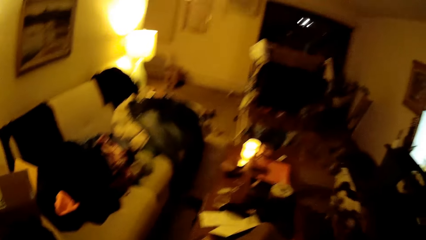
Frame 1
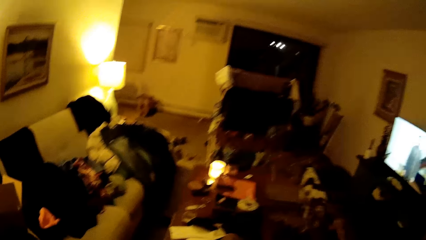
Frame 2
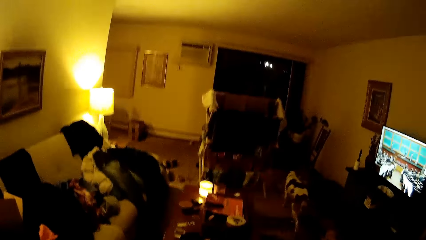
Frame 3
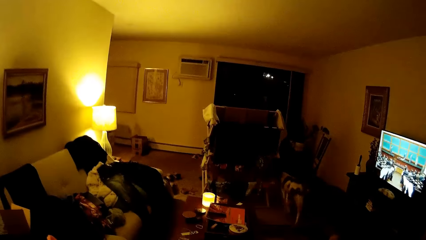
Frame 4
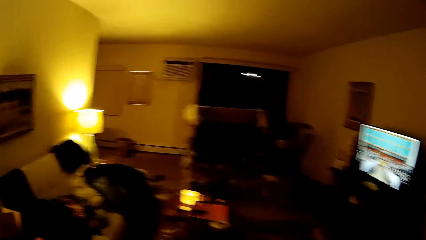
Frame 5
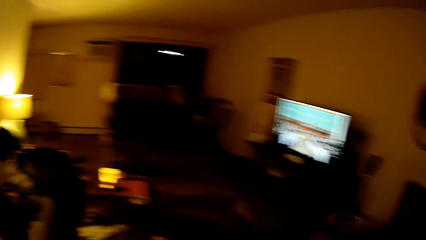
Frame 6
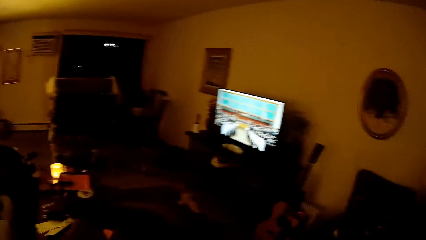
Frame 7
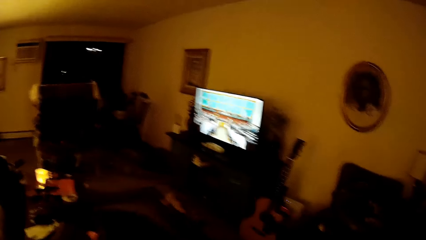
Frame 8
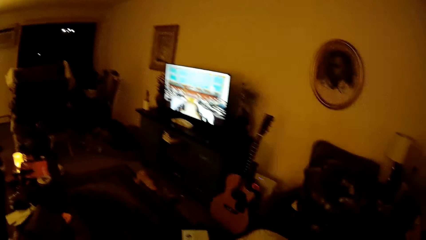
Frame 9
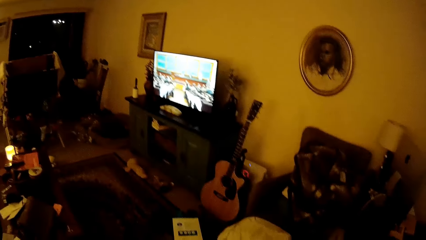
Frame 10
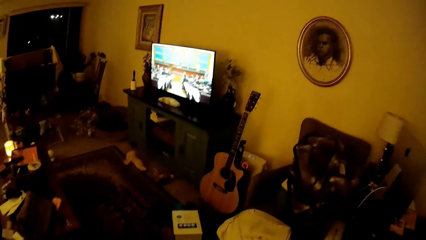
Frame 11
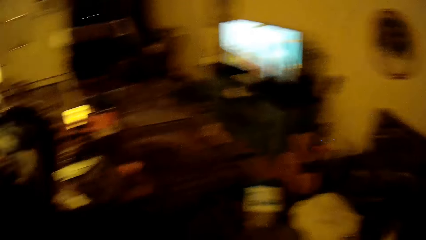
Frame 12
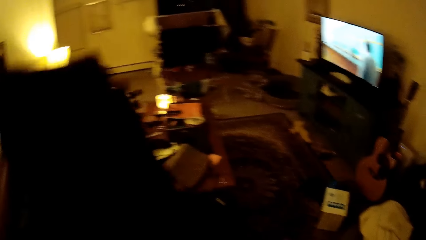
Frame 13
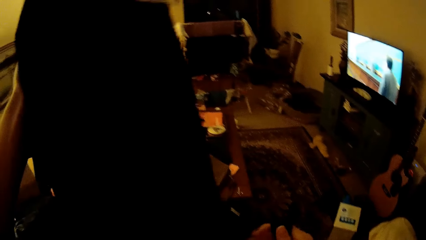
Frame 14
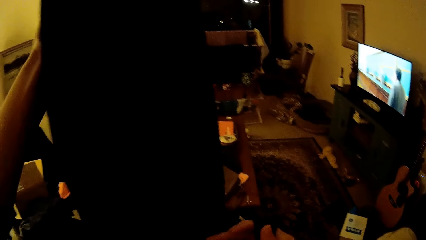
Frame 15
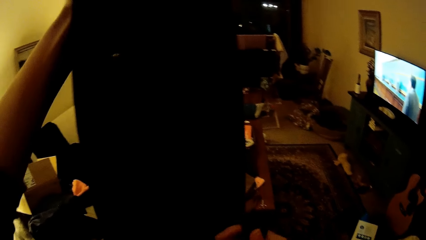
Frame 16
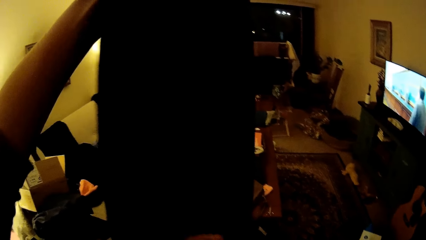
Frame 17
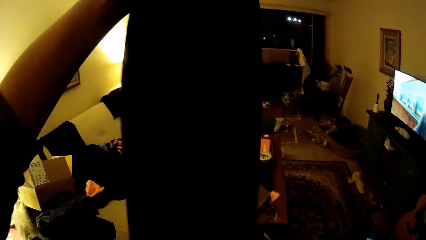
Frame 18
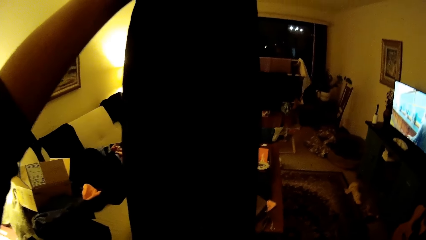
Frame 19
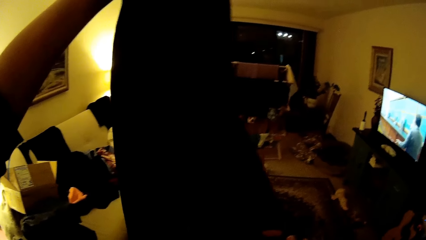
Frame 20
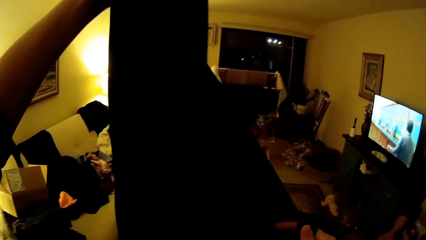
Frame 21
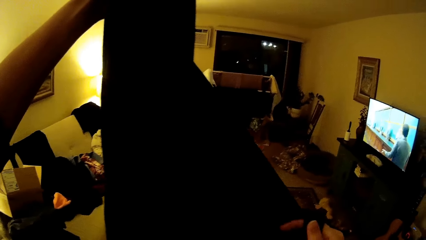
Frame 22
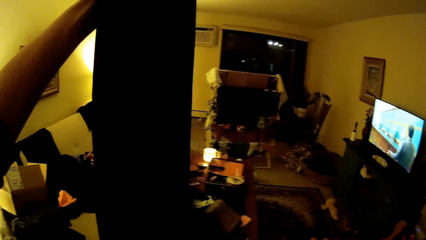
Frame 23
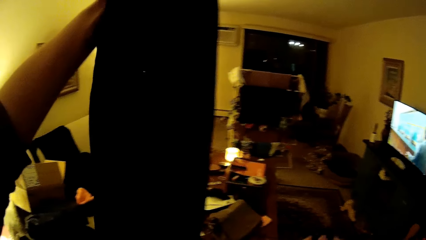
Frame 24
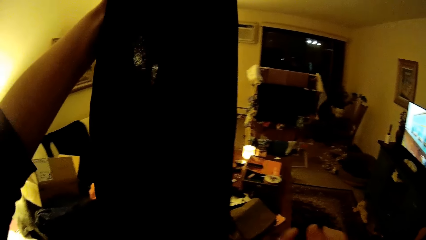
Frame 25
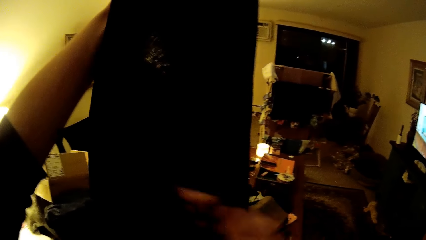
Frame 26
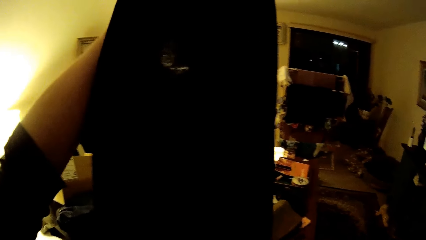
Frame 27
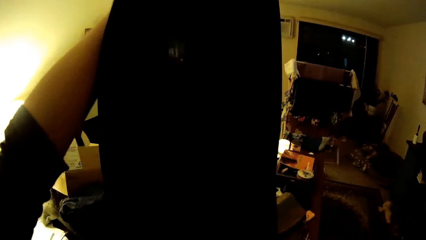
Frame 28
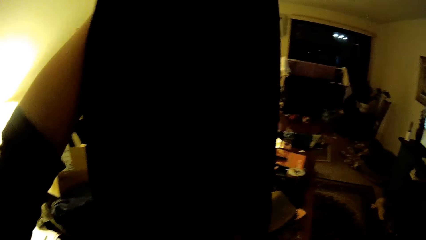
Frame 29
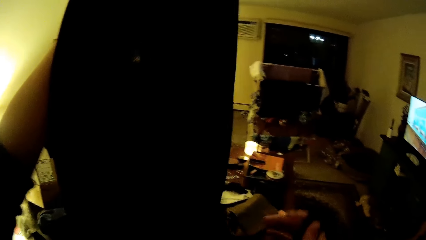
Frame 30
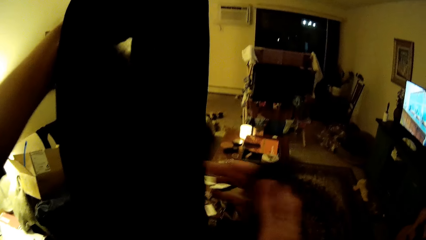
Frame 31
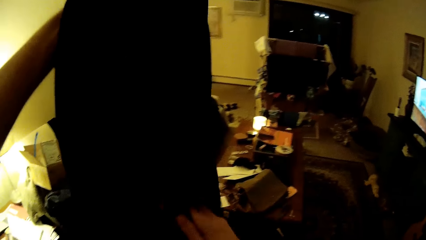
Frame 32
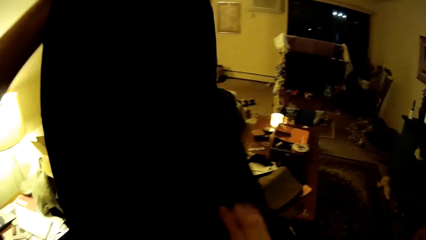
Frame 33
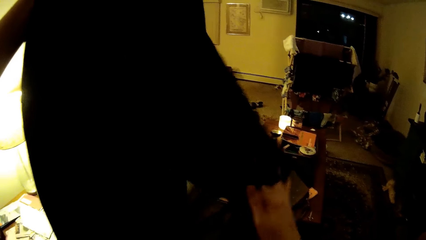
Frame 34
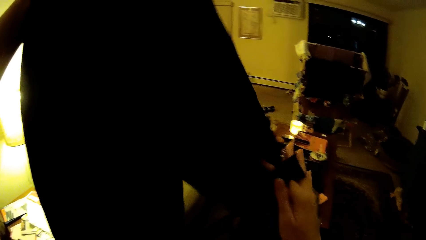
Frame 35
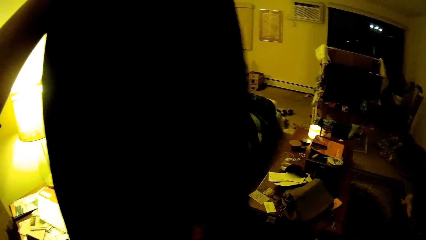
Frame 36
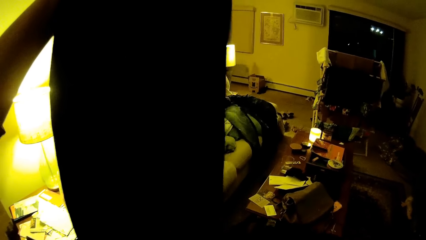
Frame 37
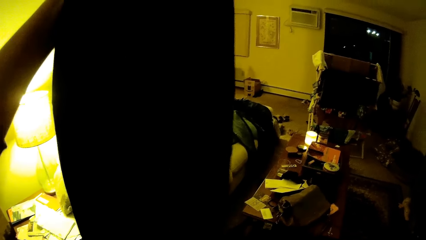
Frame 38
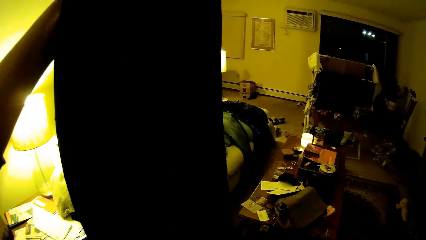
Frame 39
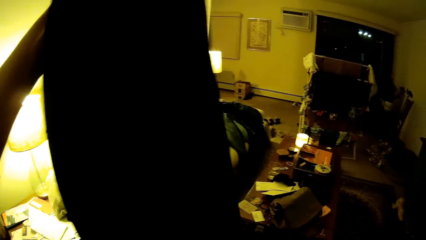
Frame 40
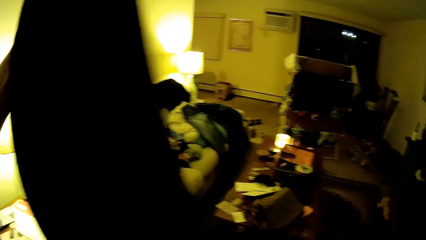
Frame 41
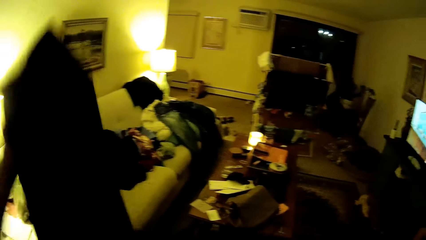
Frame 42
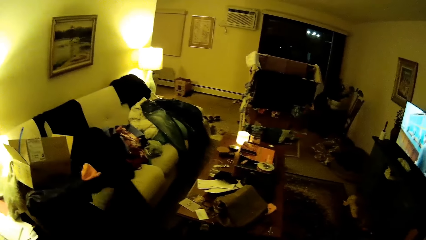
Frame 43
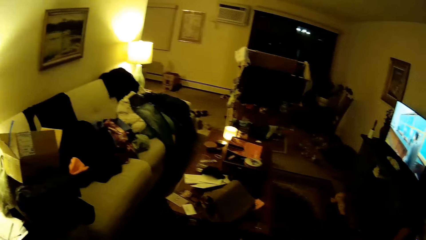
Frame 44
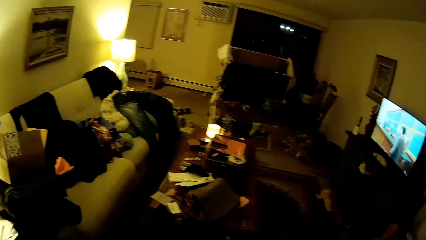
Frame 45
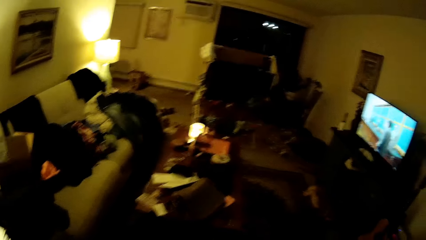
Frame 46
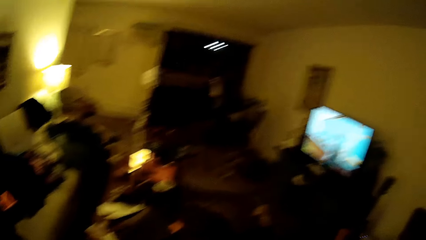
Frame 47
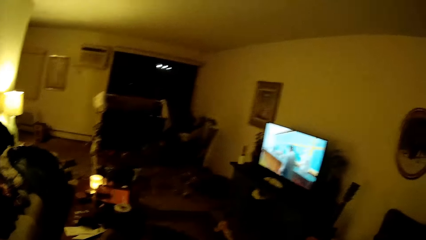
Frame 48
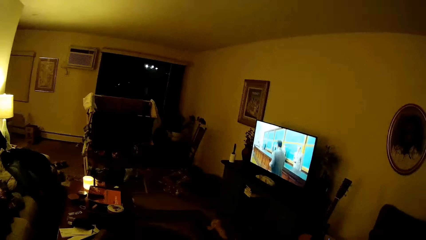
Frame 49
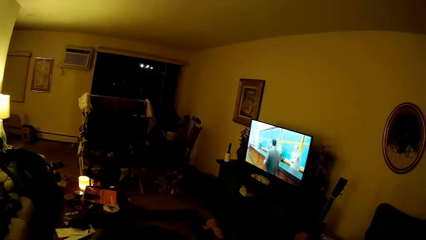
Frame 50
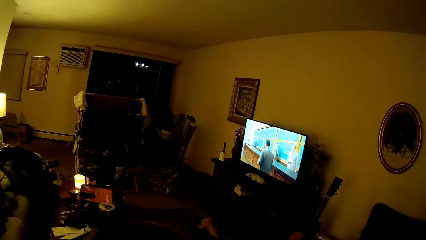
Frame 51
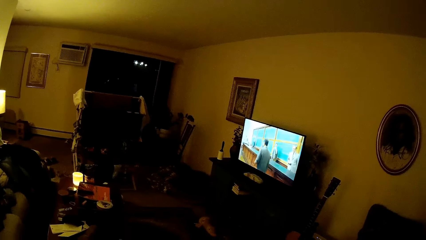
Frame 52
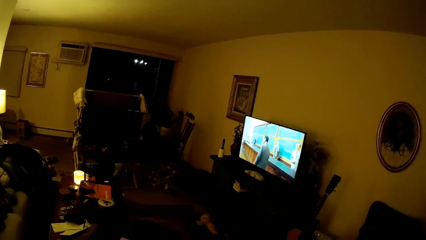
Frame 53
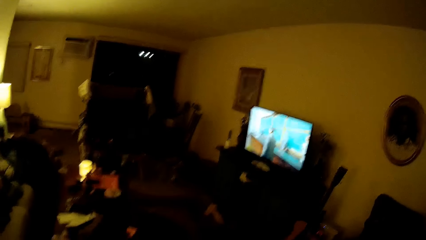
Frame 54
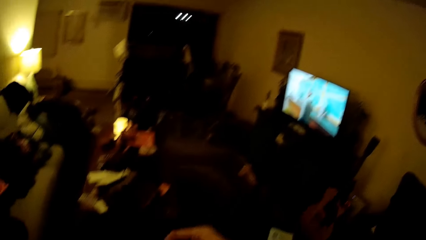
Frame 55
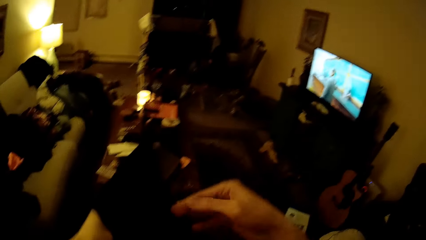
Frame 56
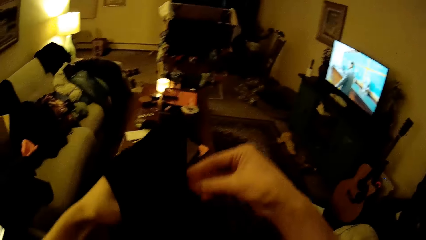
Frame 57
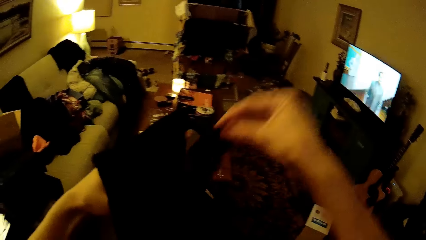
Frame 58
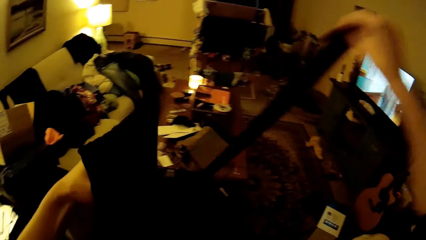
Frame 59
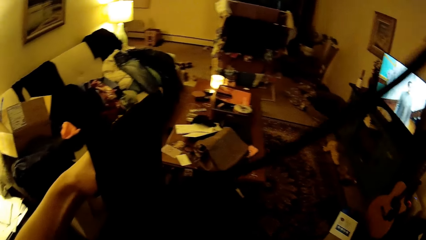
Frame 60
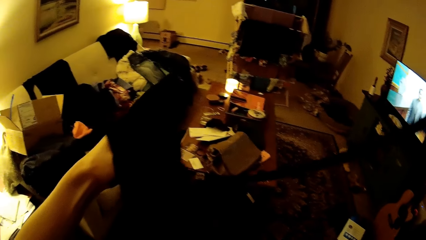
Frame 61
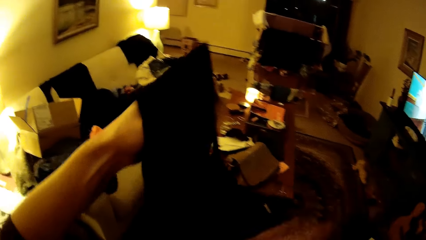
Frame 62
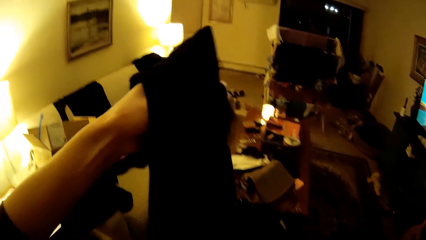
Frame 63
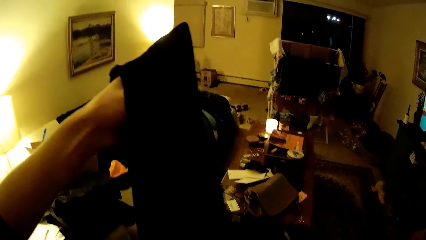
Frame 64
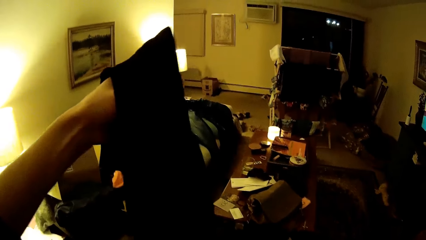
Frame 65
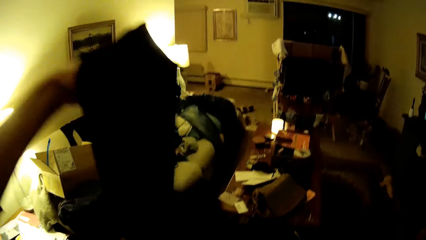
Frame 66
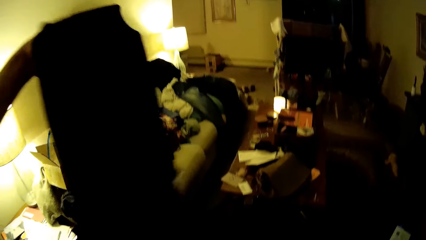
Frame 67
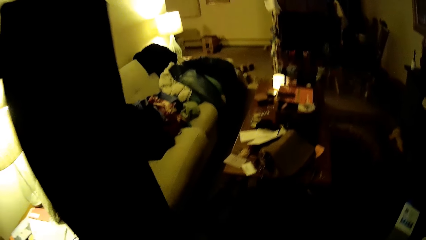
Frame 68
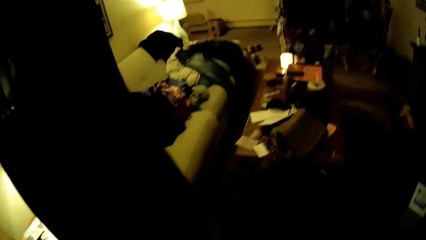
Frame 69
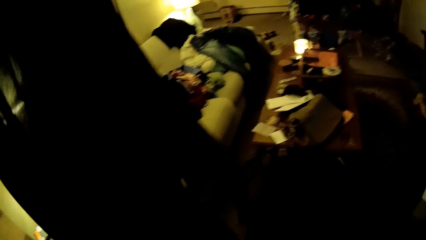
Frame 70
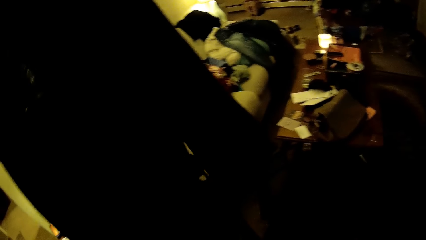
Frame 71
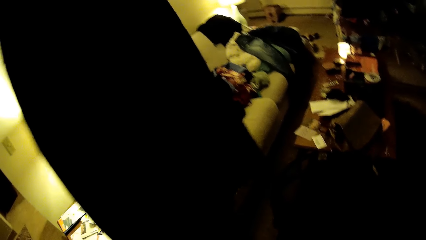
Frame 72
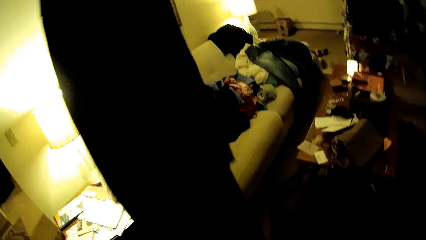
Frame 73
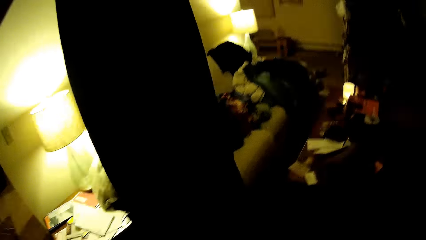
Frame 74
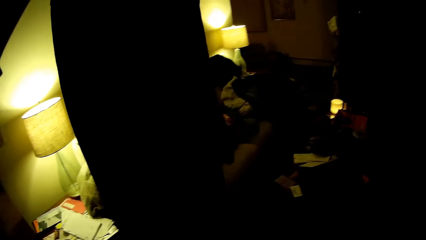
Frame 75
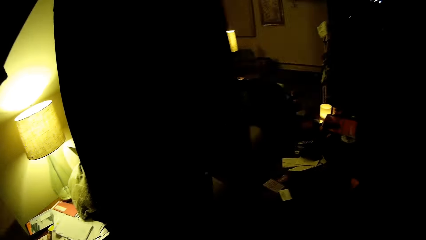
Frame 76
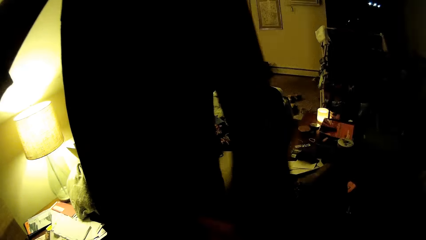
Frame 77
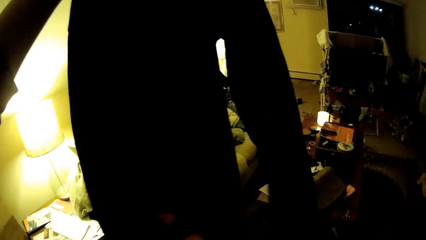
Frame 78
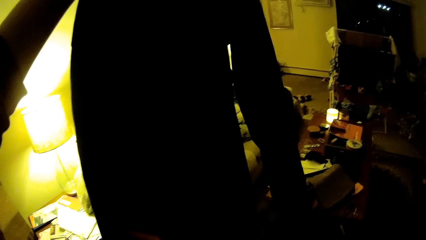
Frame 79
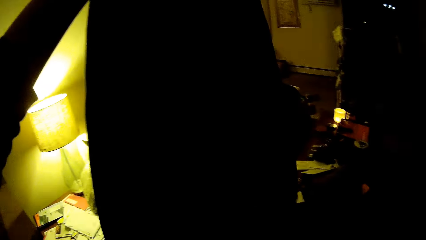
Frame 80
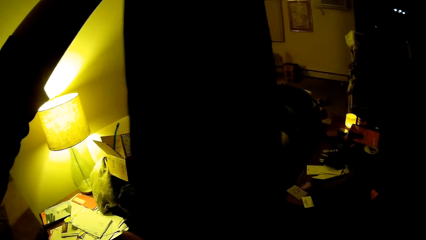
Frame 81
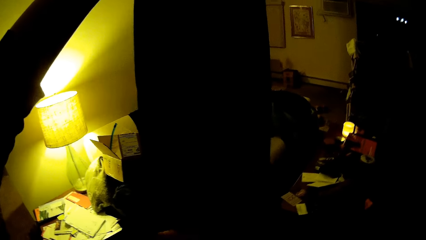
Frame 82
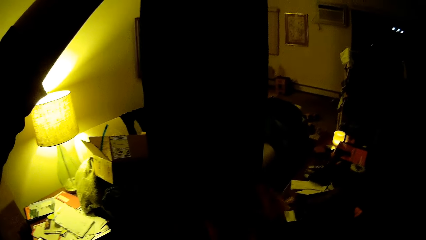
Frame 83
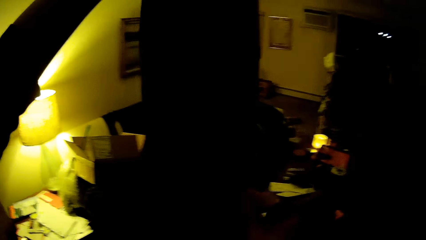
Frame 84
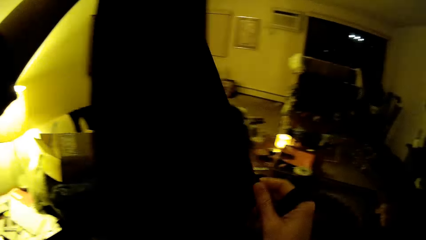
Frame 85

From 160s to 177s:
The camera wearer removes a belt from the cloth.
